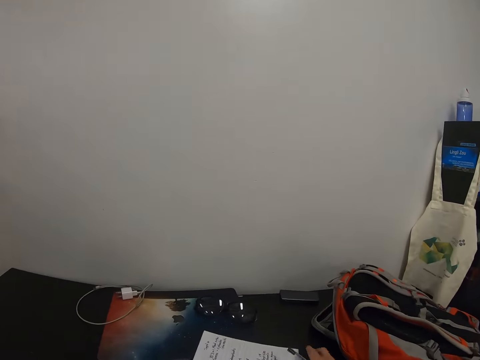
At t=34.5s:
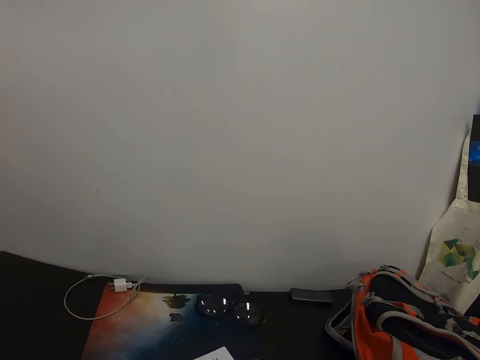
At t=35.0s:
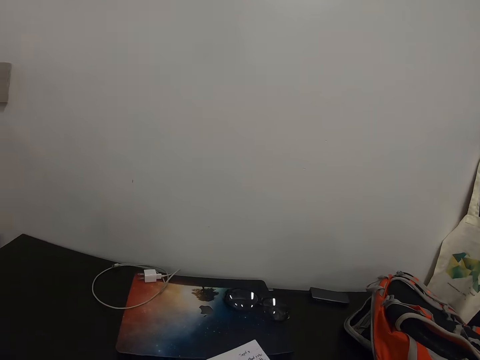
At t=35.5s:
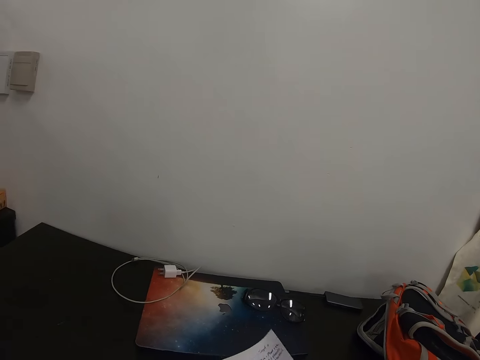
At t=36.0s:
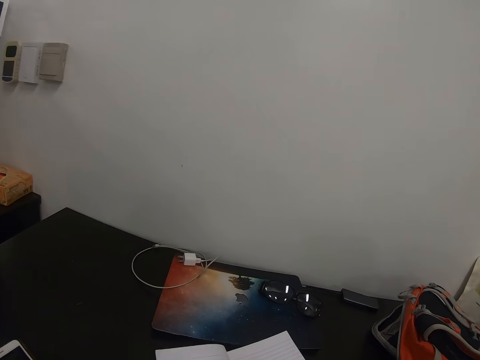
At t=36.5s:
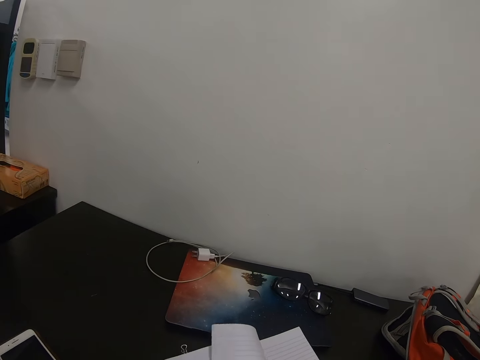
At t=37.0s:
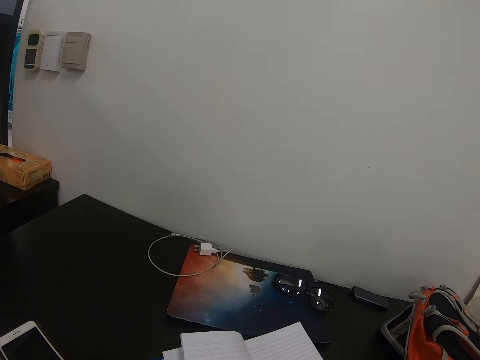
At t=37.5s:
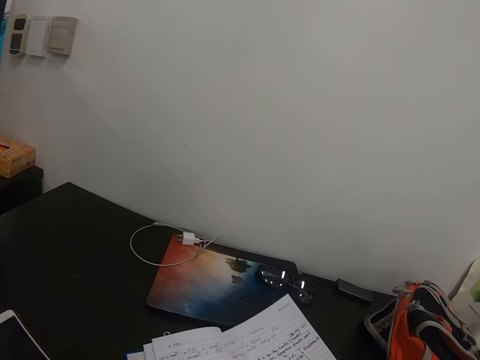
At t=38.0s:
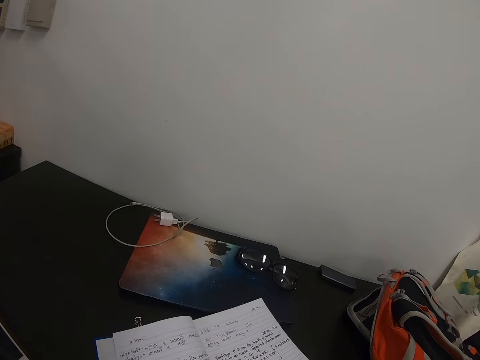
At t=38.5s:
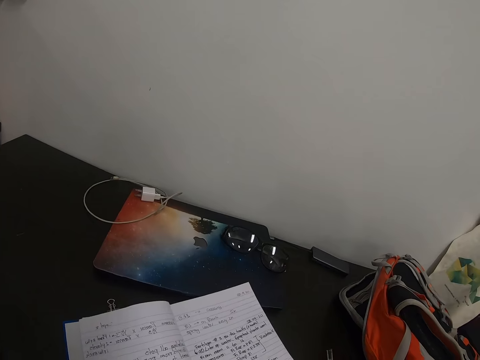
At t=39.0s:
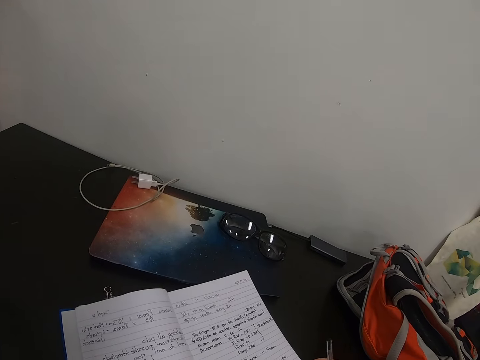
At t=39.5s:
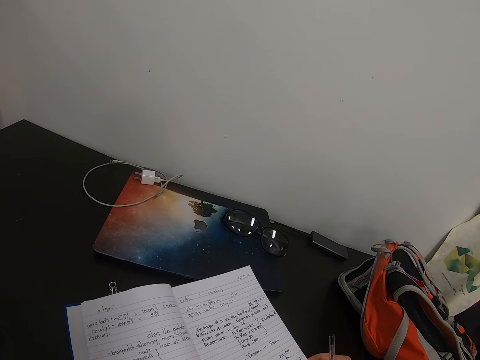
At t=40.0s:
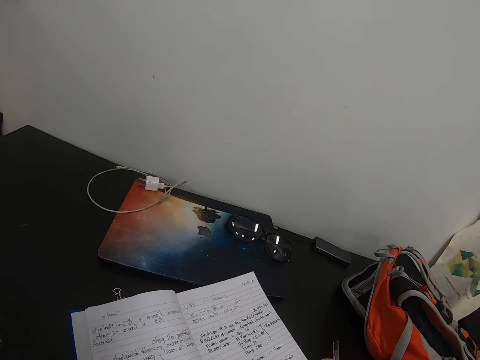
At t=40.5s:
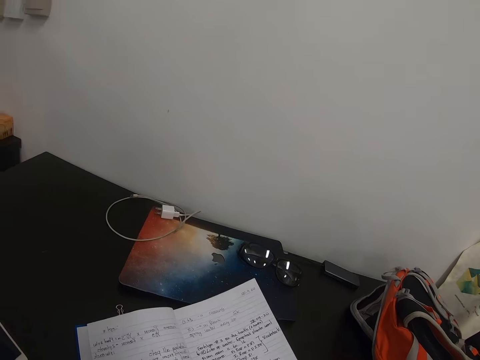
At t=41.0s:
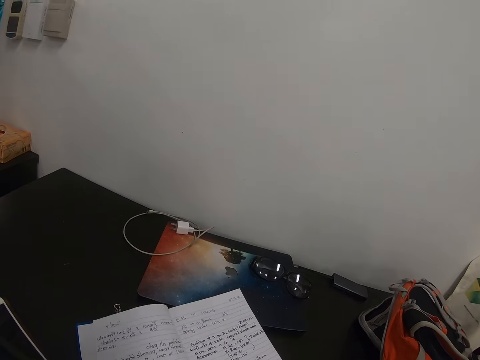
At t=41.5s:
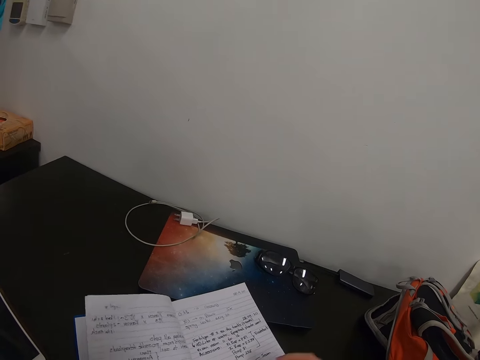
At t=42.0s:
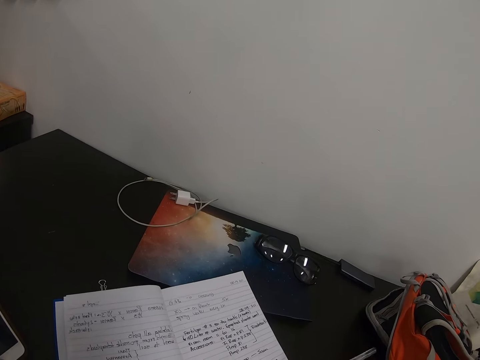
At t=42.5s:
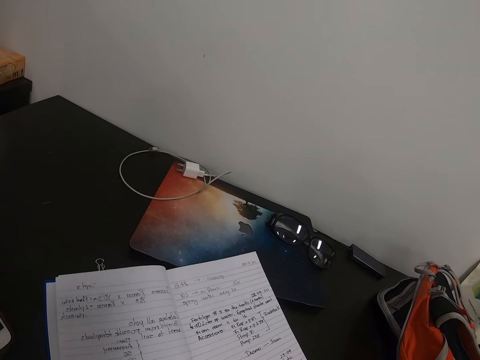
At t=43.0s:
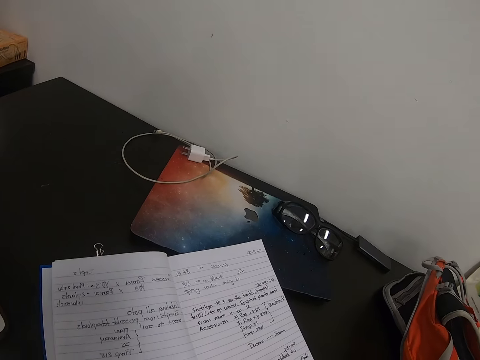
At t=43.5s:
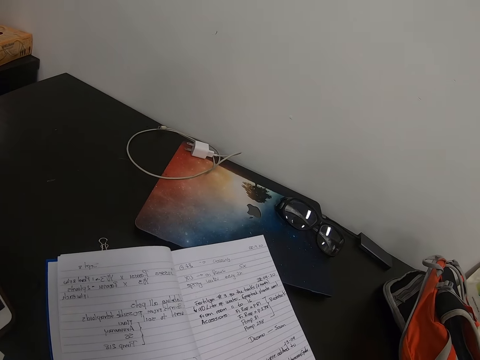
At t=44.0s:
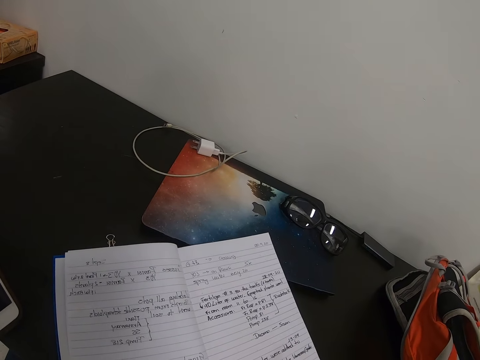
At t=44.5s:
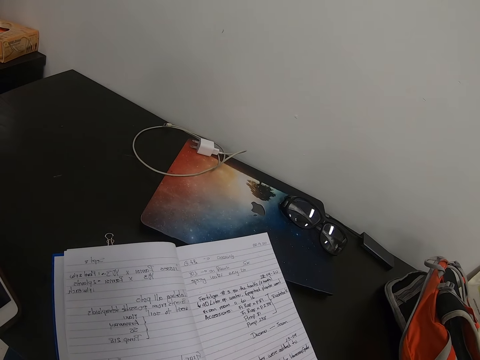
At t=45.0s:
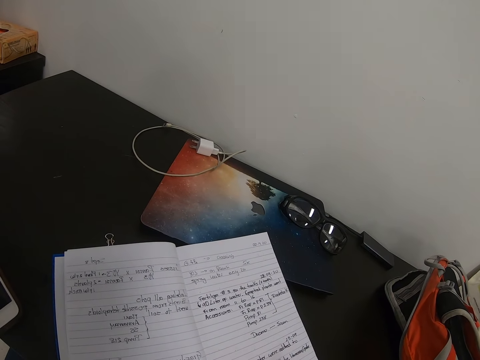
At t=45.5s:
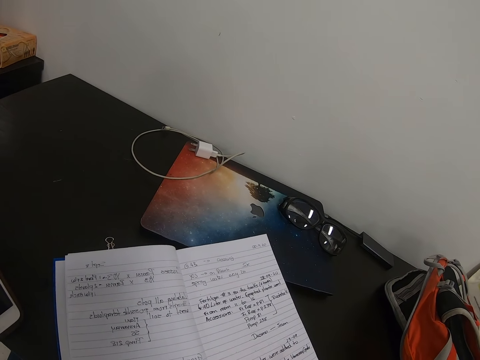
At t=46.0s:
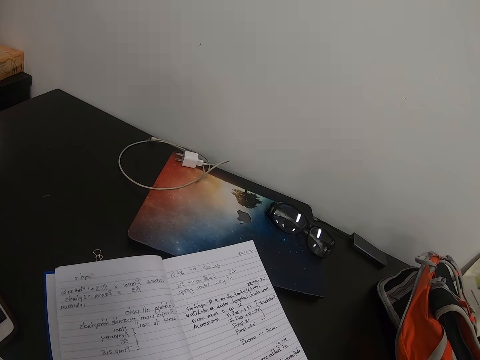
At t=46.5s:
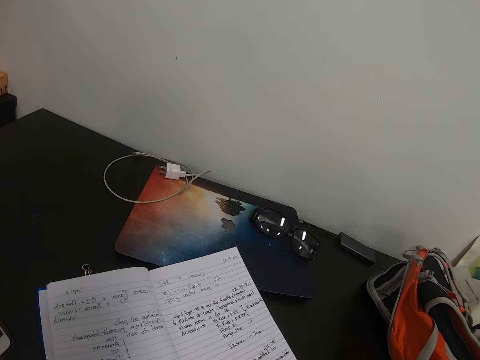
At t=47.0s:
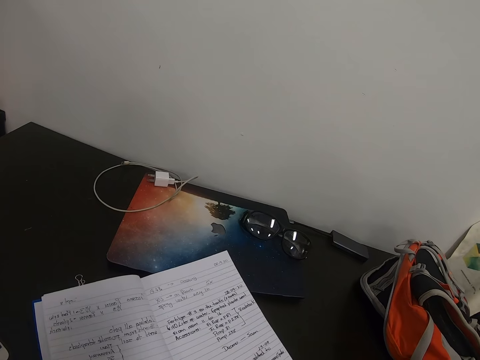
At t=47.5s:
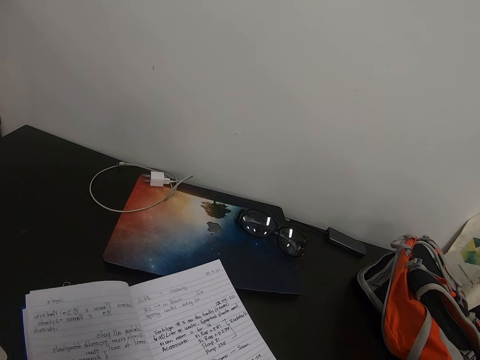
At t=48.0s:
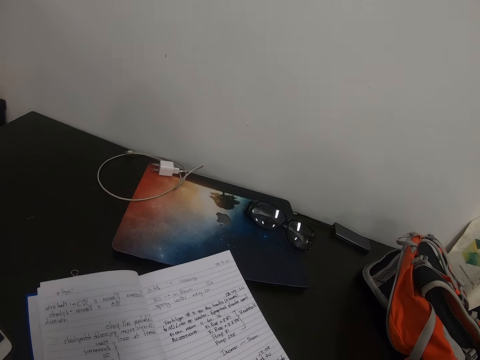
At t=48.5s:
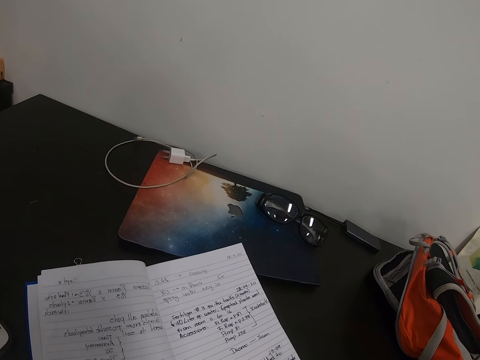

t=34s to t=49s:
The camera wearer opens a book. They write on the book.

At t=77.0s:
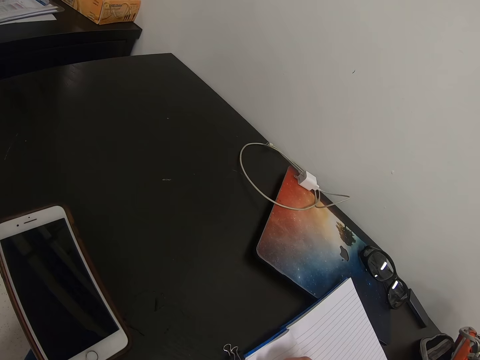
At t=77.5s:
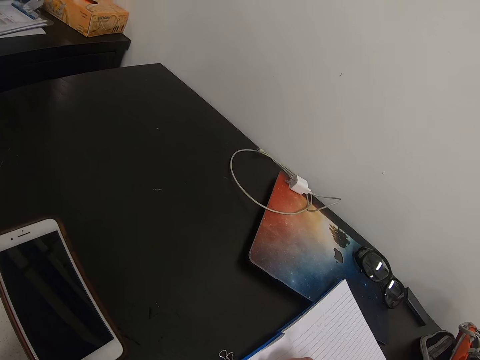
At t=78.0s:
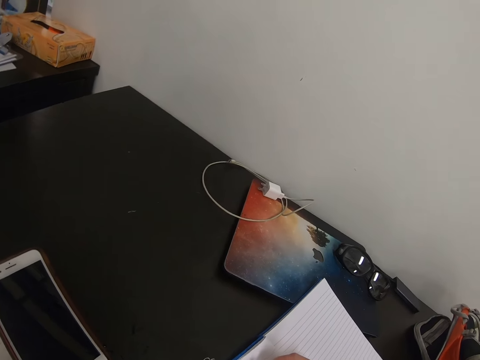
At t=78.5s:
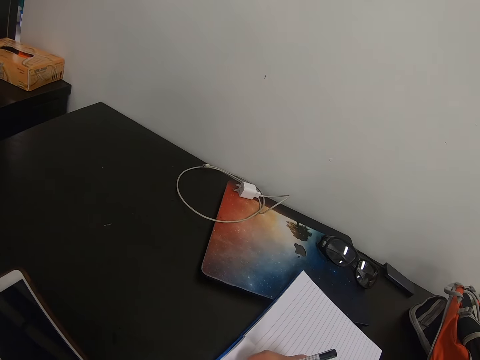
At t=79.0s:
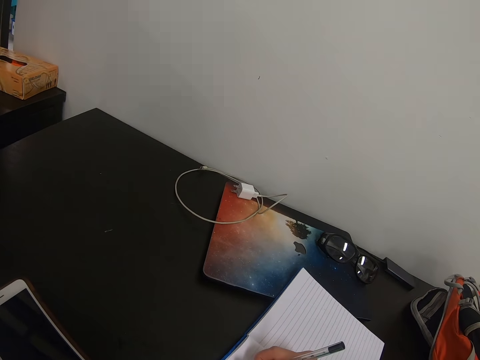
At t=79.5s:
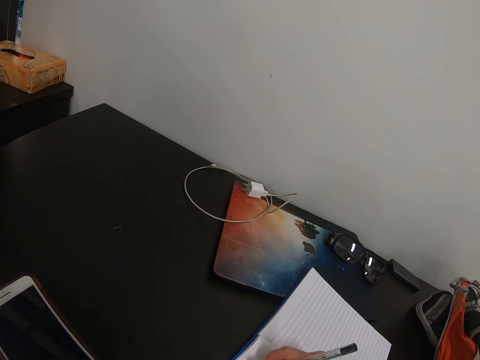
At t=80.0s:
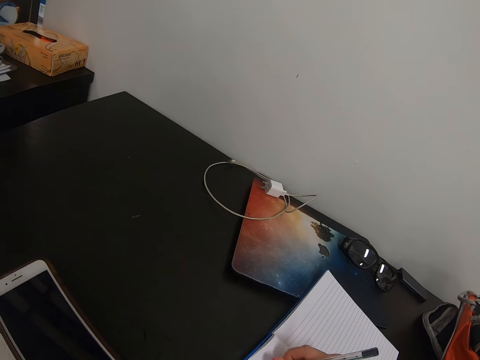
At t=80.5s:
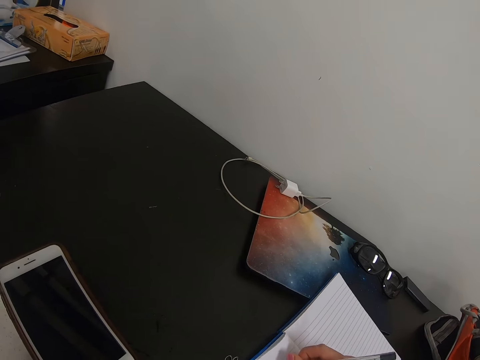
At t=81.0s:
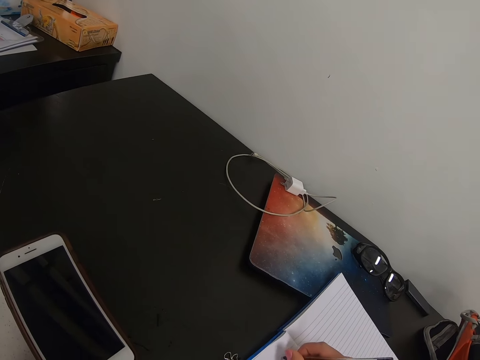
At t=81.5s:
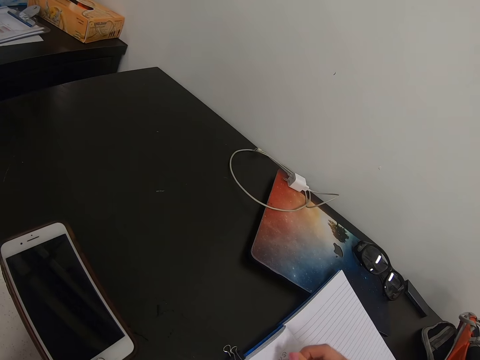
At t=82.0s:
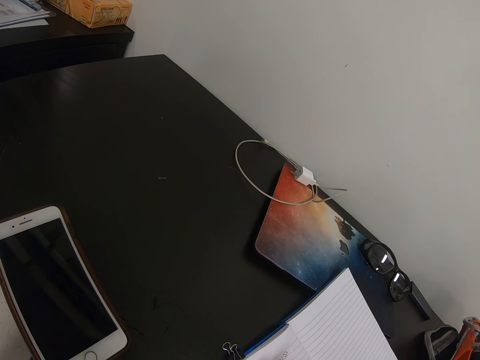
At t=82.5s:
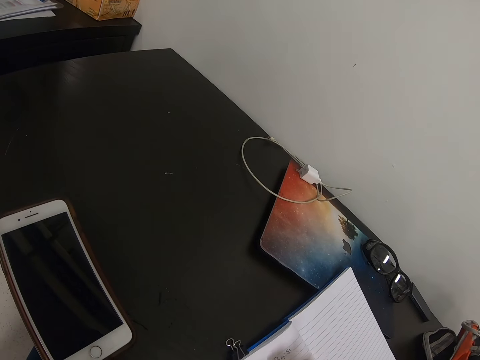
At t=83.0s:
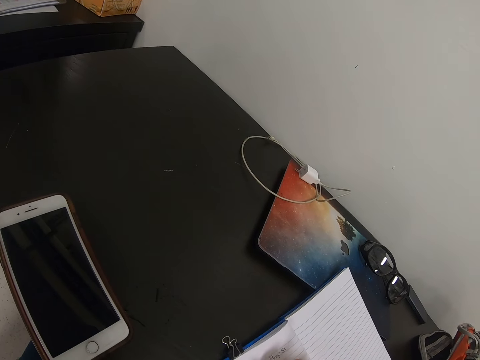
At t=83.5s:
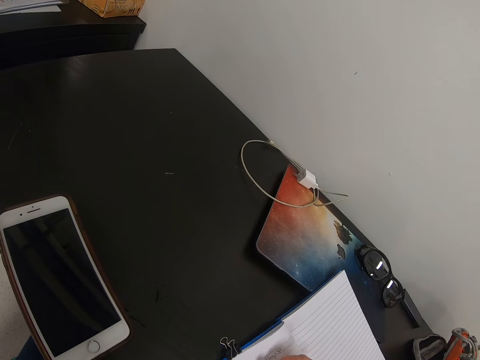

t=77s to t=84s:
The camera wearer takes notes.

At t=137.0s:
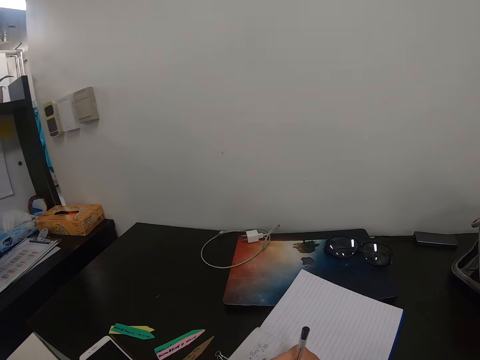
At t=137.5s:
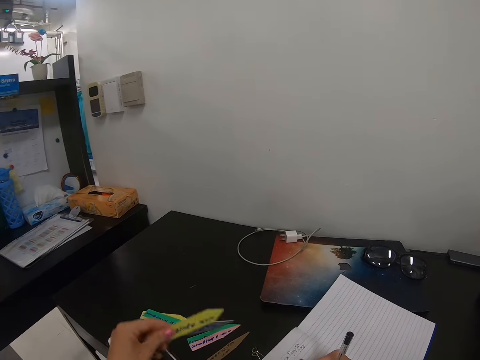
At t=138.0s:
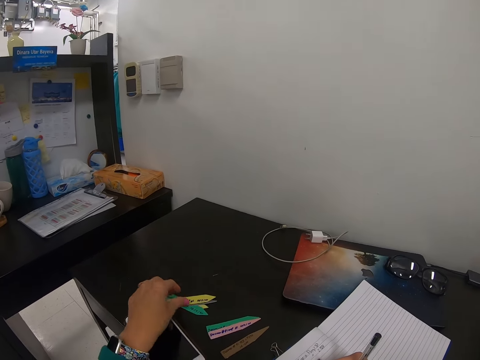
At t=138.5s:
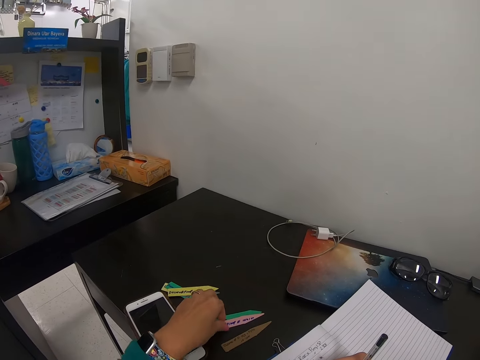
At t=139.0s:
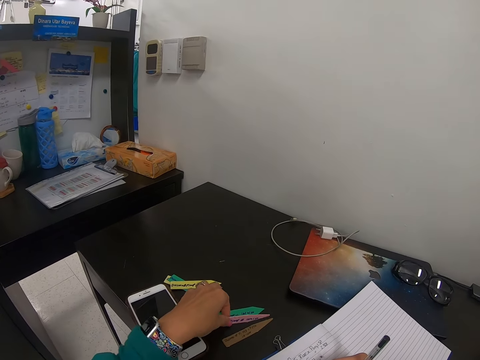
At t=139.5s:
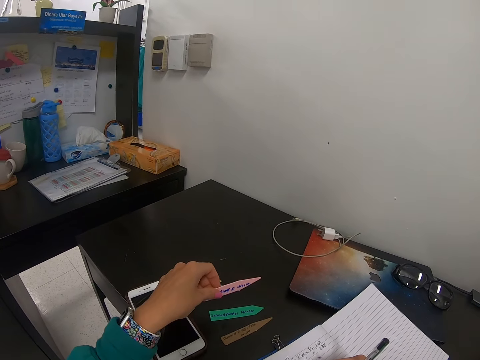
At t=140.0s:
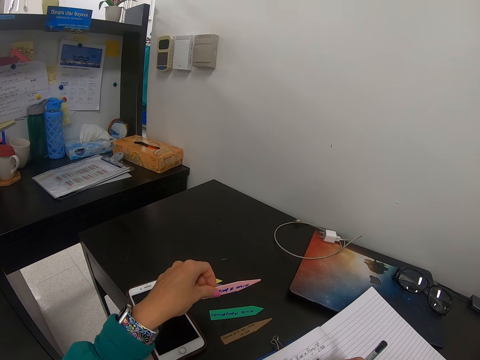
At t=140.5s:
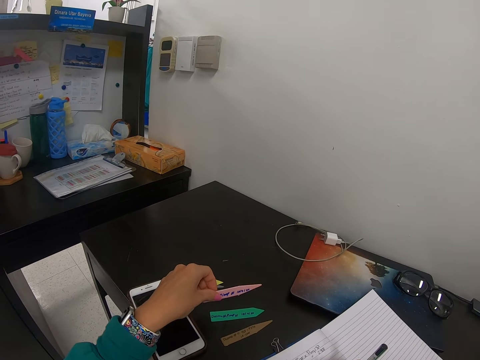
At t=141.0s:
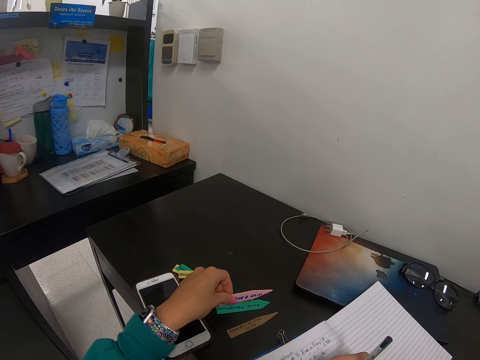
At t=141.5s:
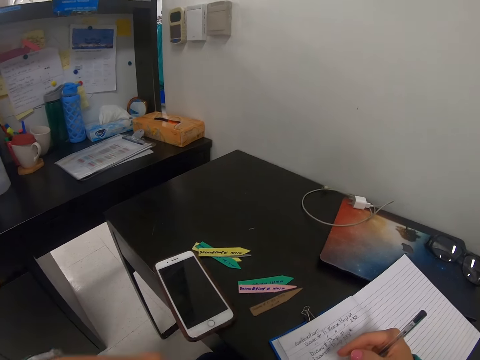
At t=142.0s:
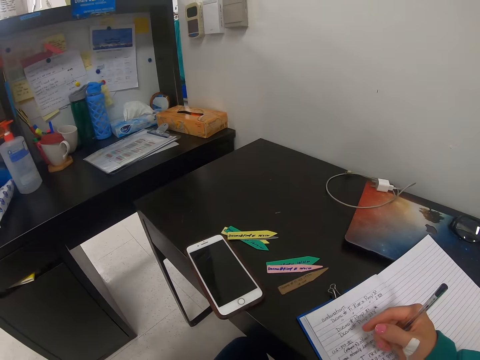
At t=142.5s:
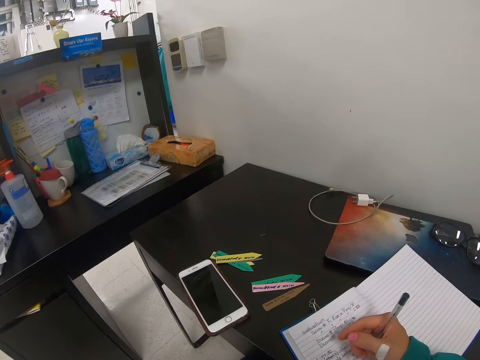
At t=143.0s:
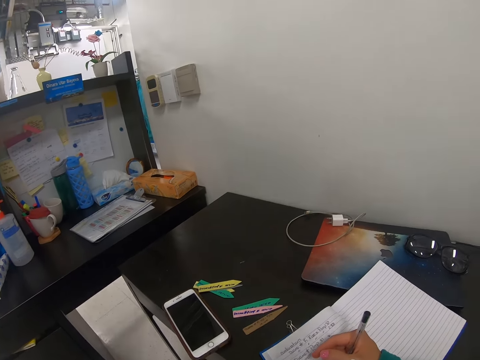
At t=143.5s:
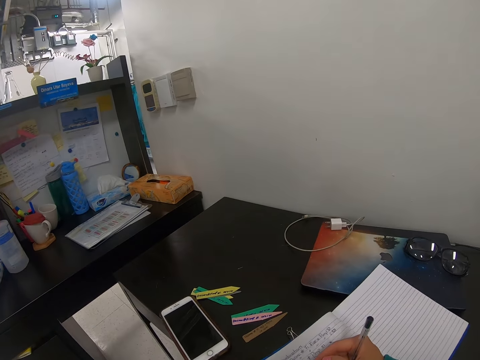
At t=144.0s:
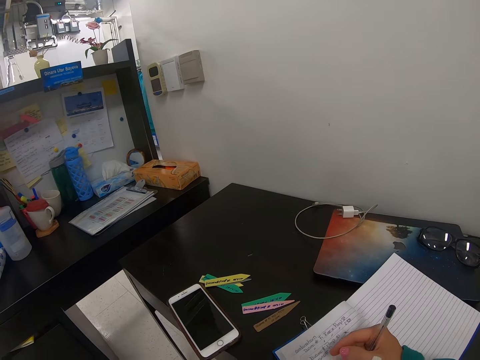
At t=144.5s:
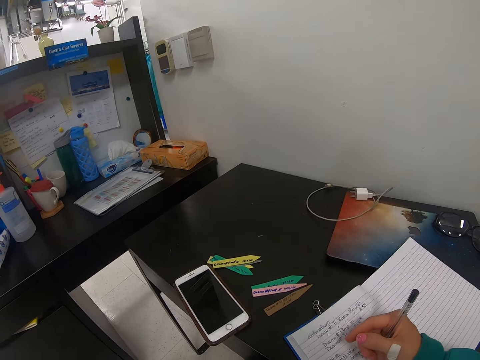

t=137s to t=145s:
The camera wearer picks up a piece of paper. They put down the piece of paper.
